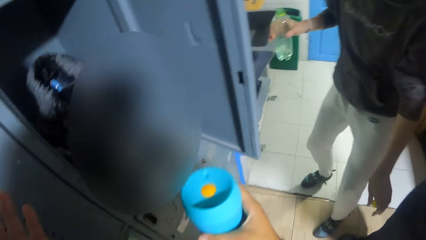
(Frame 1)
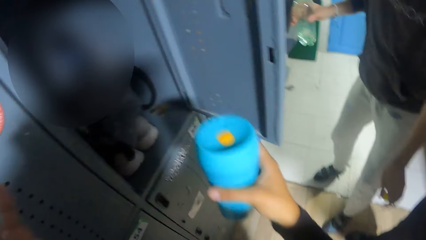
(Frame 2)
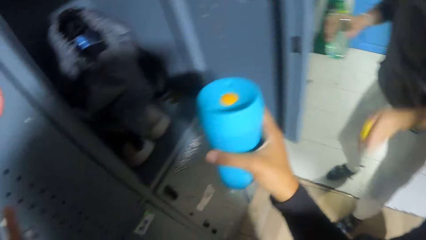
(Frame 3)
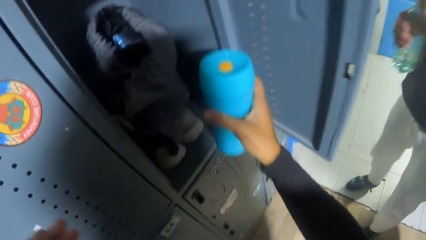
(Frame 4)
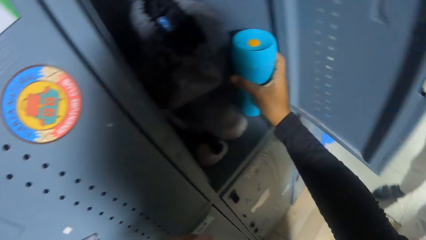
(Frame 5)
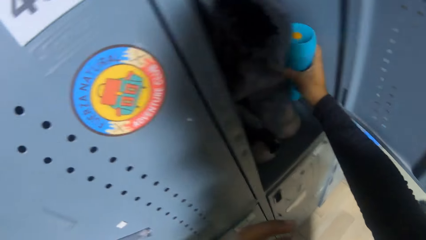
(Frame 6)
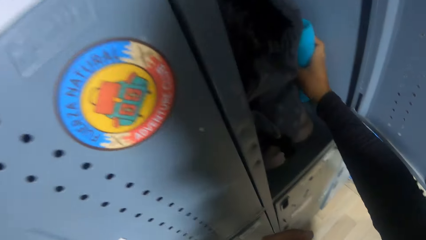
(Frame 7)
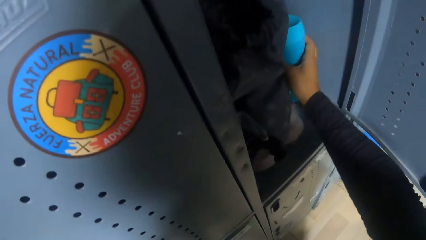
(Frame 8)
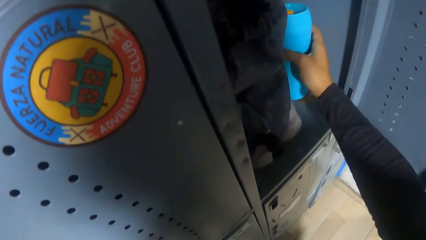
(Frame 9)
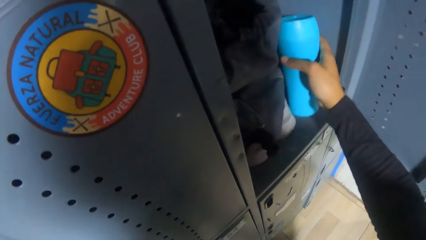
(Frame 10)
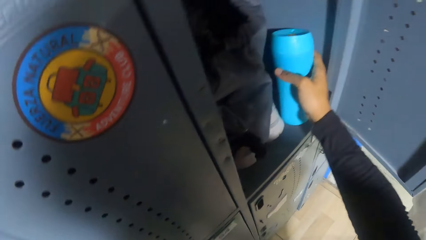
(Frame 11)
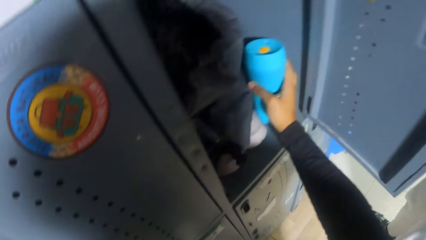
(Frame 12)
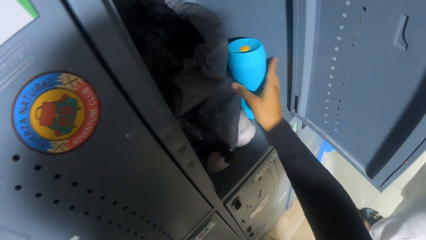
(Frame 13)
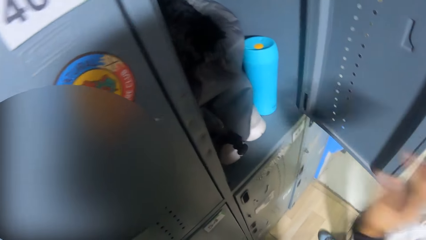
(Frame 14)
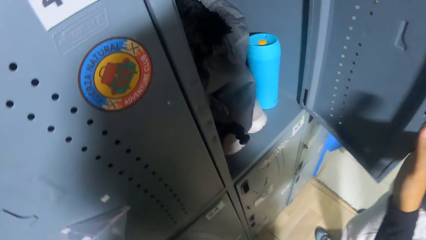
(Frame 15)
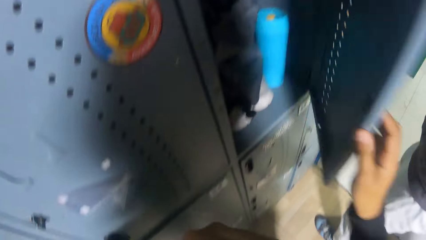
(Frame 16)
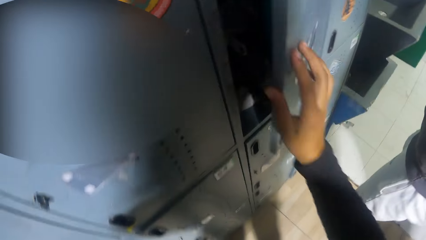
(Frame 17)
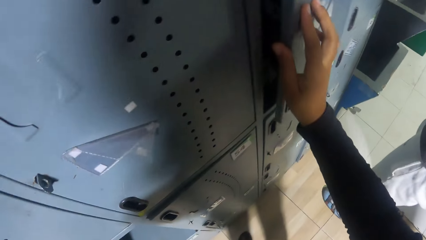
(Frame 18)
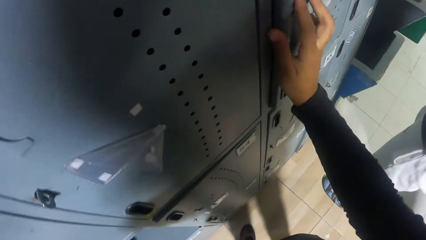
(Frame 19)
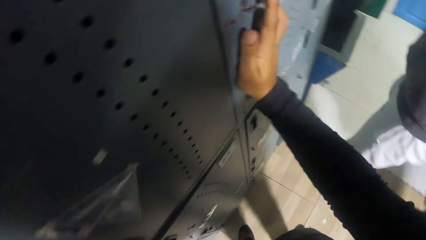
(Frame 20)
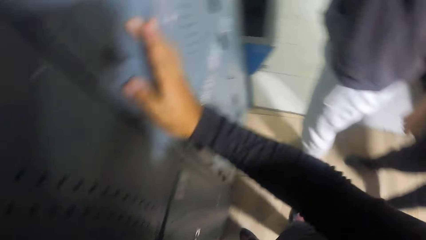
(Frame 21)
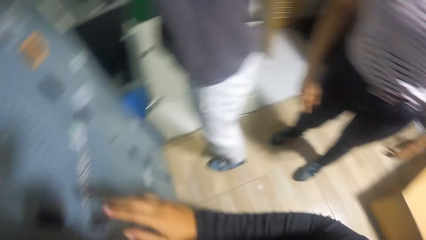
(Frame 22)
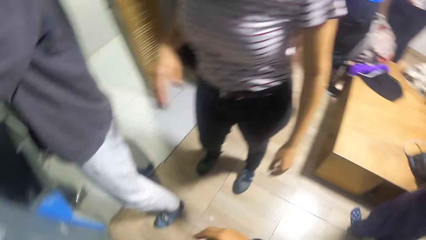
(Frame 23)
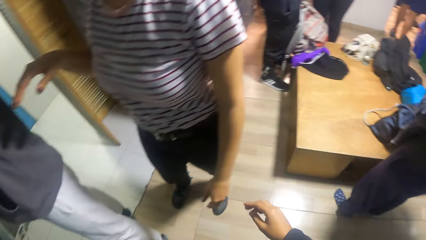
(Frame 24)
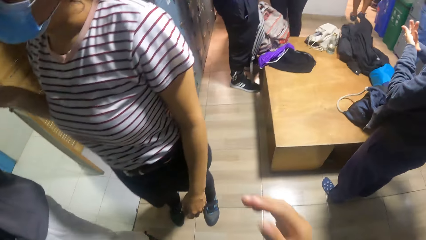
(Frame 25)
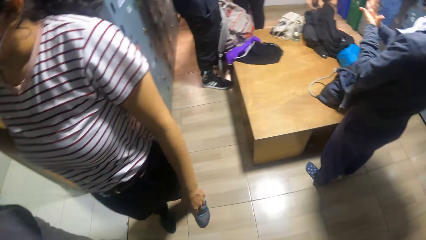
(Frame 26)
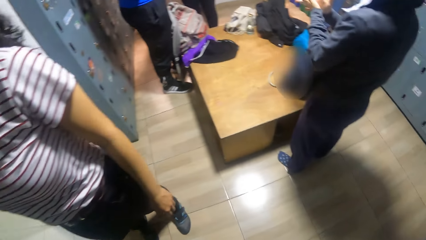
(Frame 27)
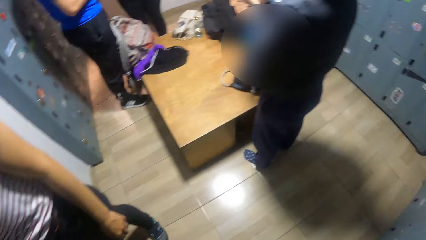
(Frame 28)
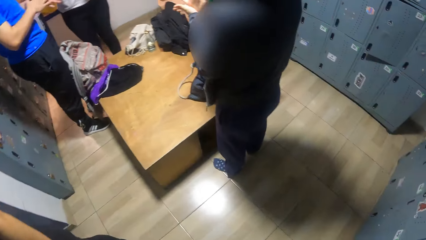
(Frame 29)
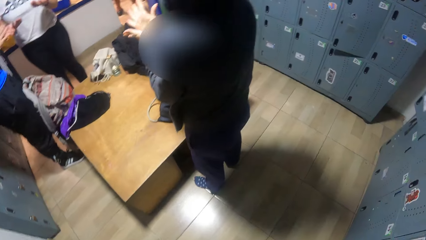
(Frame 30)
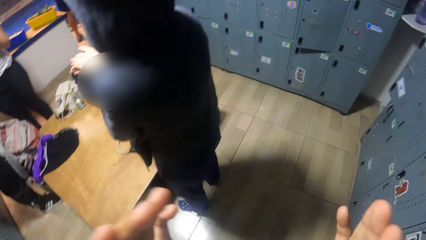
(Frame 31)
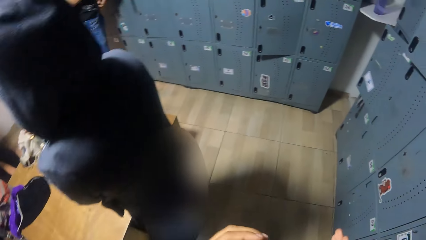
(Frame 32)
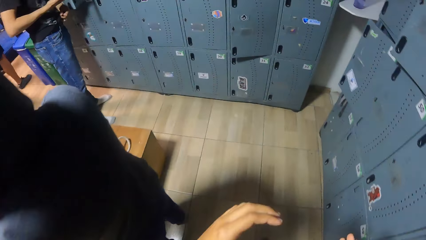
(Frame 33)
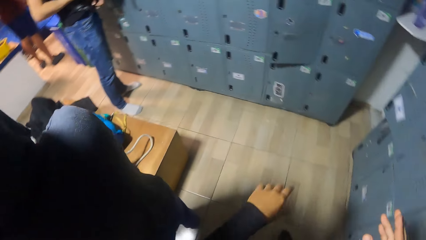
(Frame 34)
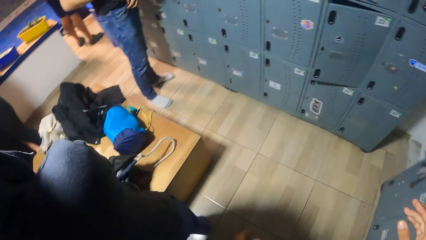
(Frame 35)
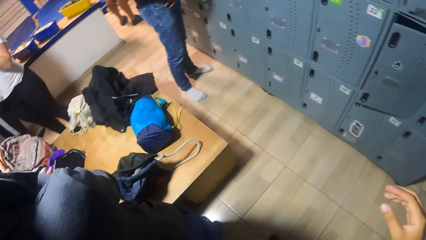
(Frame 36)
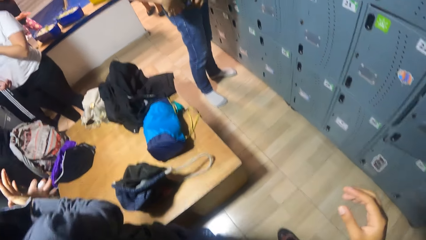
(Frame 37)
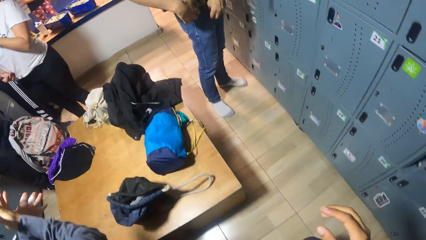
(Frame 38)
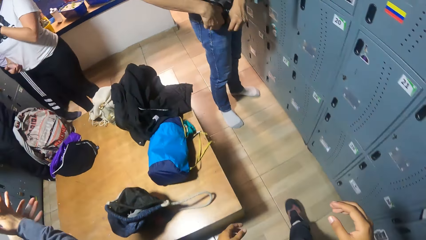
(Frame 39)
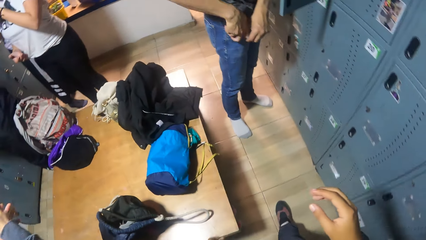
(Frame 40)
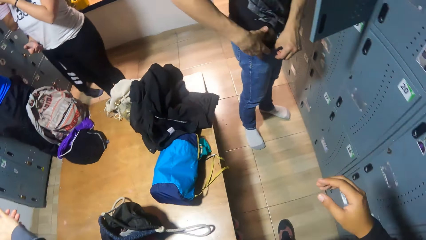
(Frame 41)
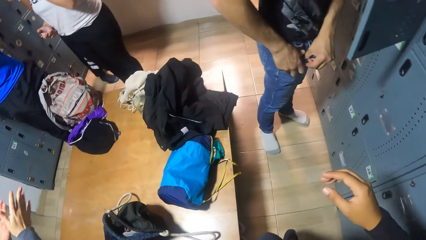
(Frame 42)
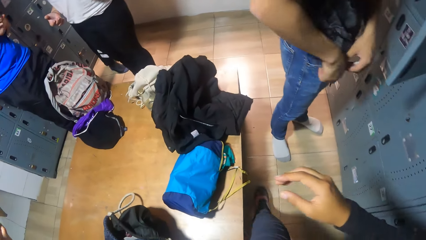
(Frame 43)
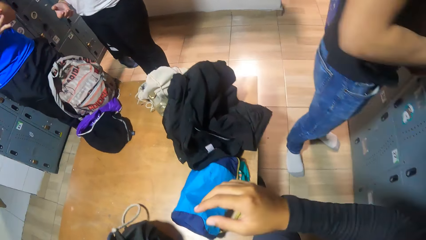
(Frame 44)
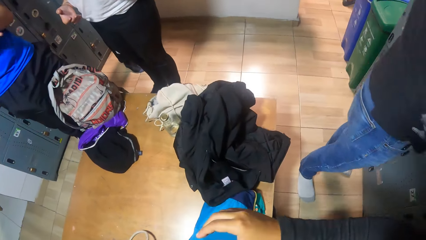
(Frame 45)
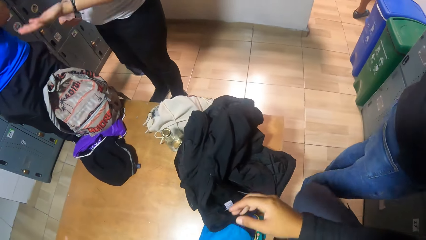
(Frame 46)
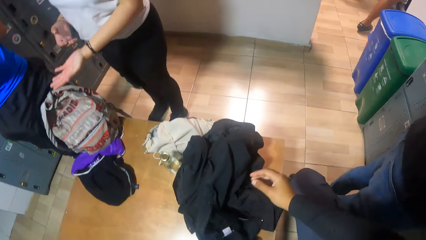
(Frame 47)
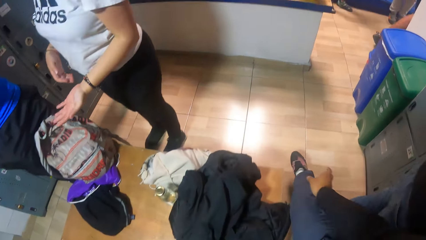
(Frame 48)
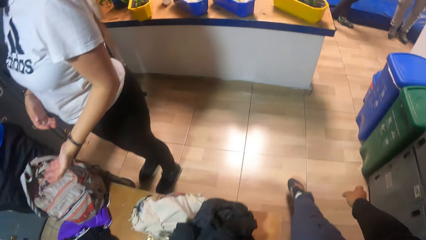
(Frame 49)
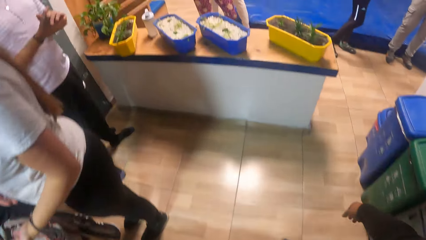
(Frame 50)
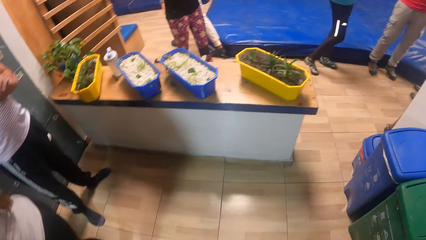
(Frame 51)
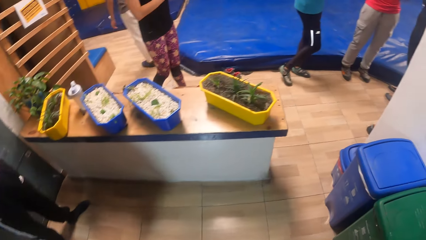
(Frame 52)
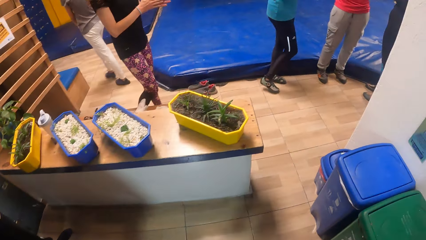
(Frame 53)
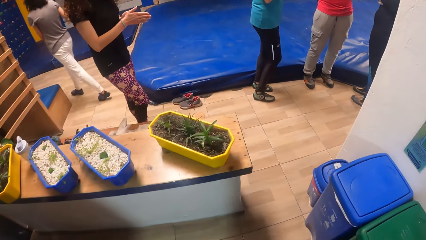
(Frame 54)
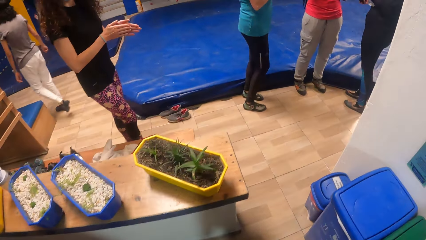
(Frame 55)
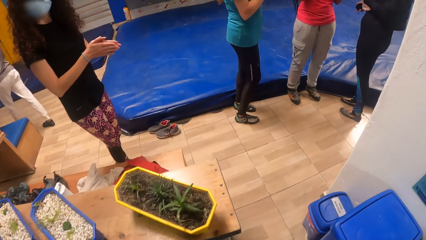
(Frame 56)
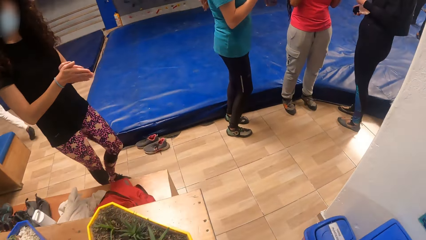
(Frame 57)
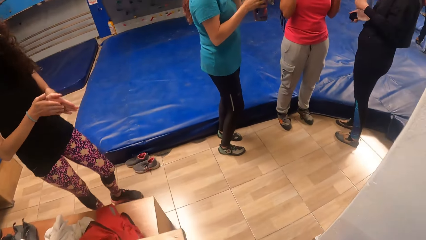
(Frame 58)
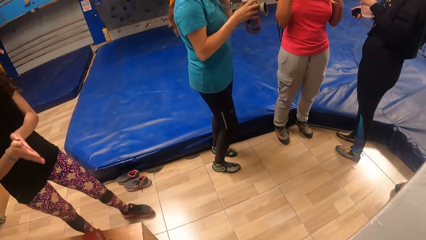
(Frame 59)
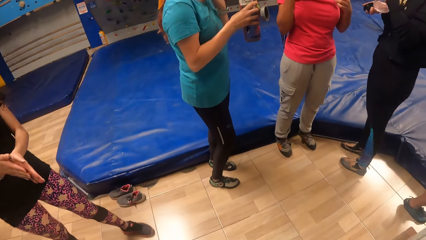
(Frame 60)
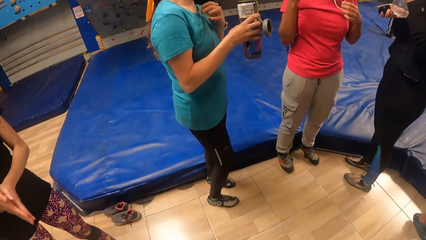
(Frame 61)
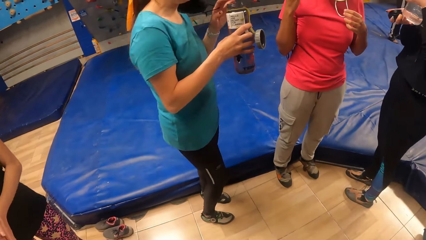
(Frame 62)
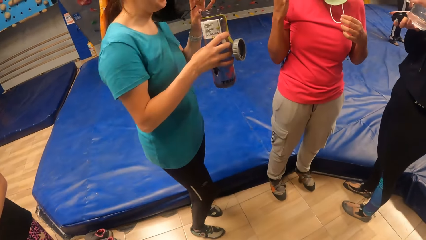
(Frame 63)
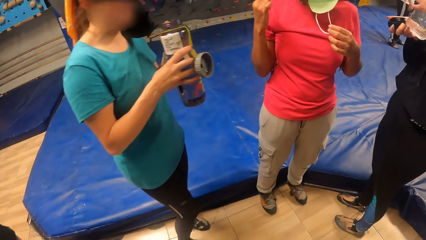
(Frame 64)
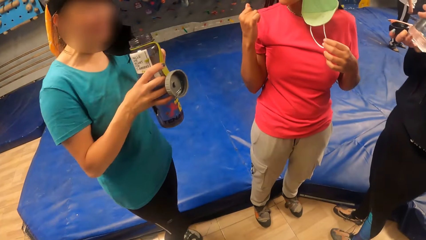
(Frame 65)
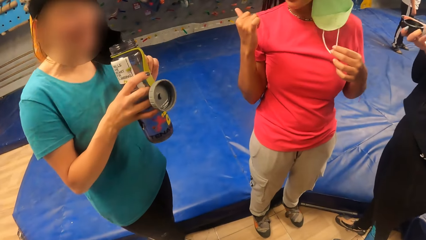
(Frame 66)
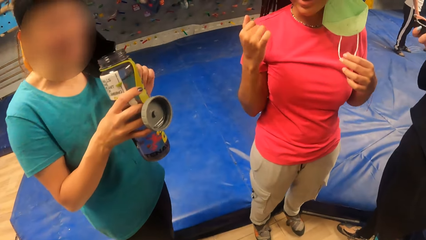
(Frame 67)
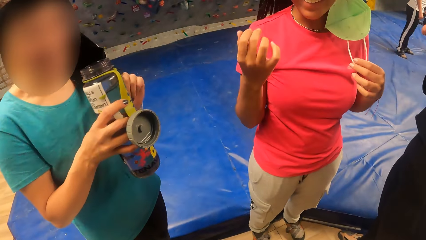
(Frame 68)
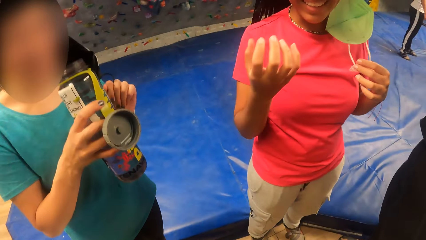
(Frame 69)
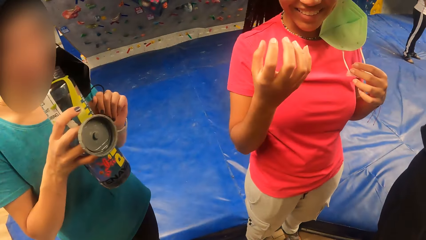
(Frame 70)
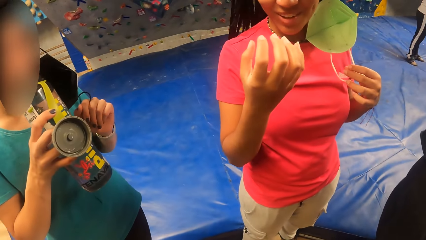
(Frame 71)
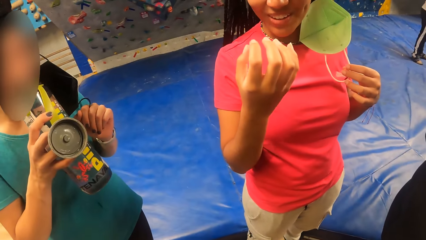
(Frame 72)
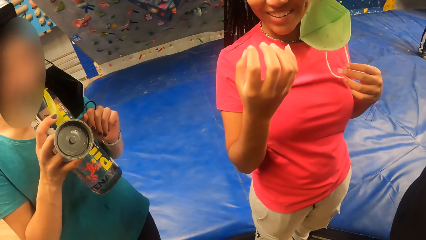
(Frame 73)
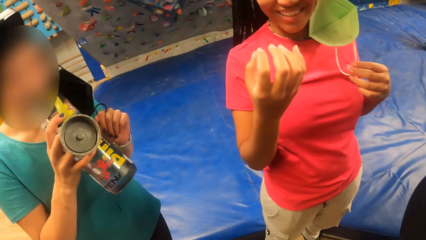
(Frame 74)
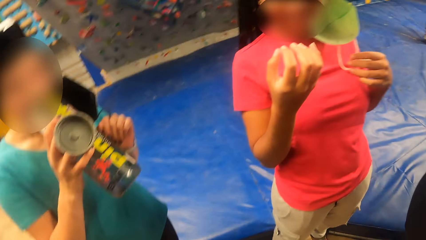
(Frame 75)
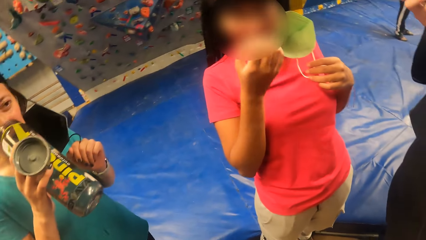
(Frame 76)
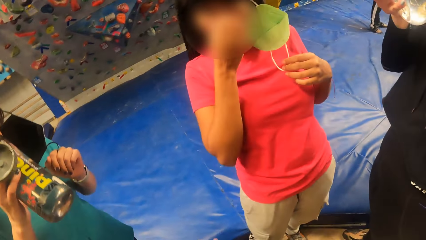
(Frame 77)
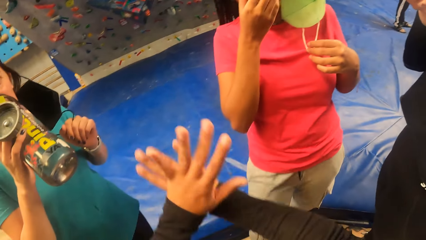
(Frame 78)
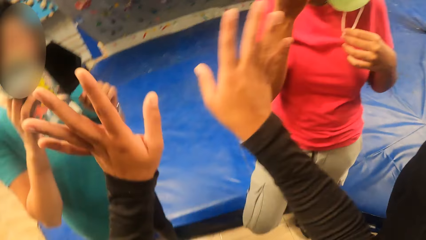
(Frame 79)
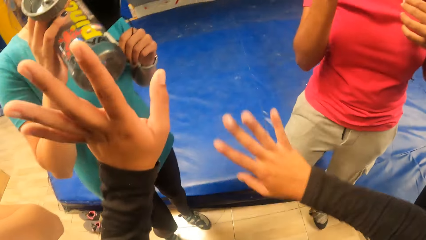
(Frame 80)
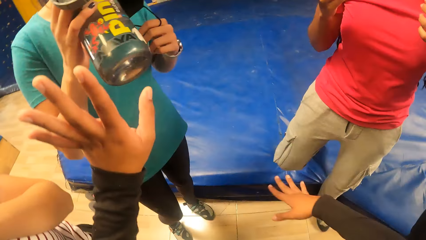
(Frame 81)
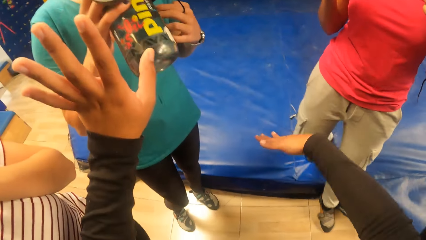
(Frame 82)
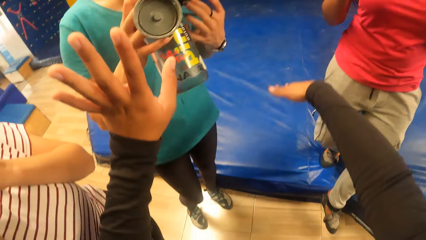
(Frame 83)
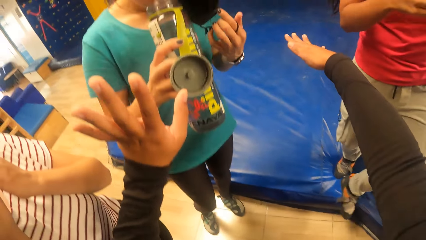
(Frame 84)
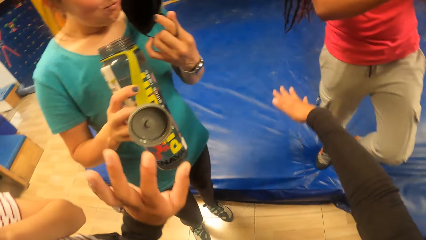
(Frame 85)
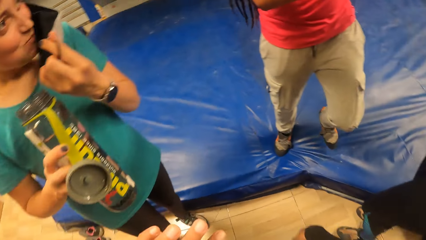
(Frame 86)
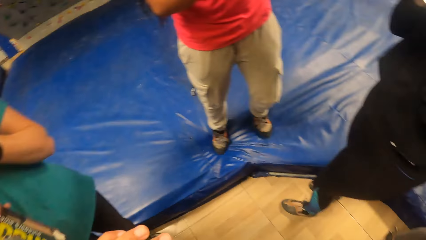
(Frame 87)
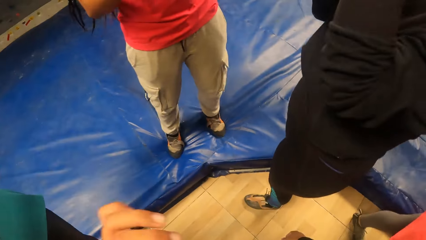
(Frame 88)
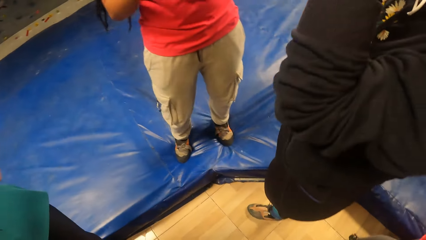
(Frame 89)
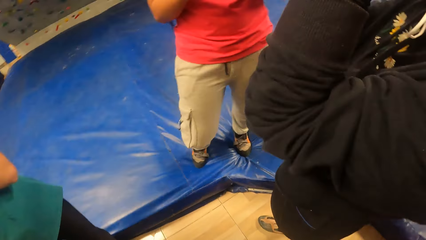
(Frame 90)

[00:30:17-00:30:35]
The camera wearer drops the water bottle in the closet with his right hand. He closes the closet door with his right hand. He moves around. He walks out of the closet. A woman interacts with a group of people. Another woman drinks from a water bottle with her right hand. The camera wearer moves a hand. He interacts with the group of people.
